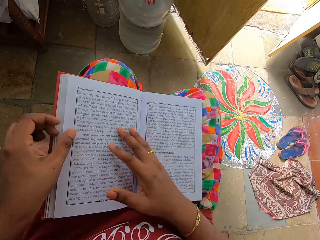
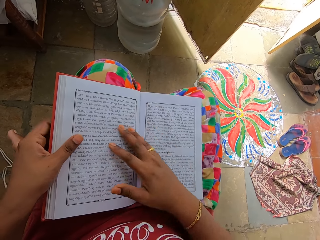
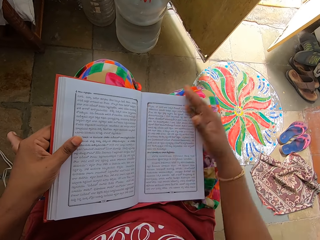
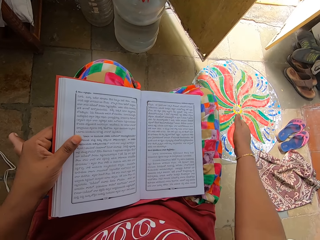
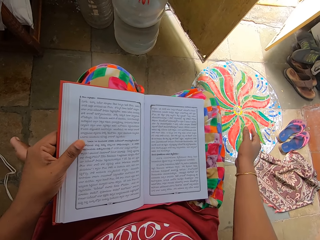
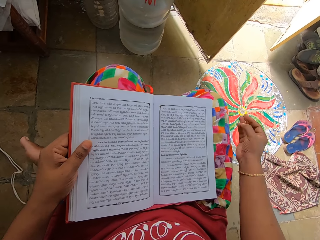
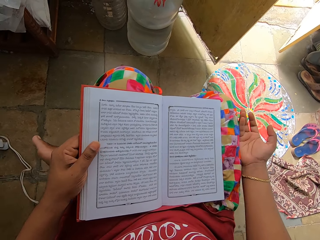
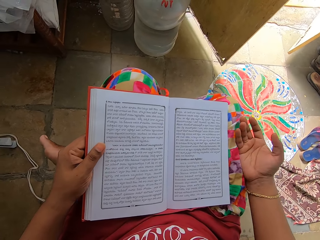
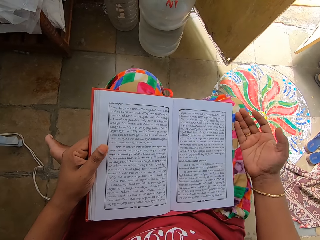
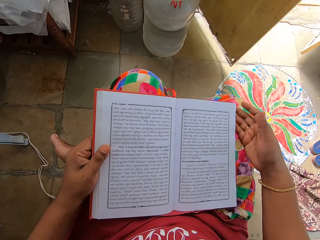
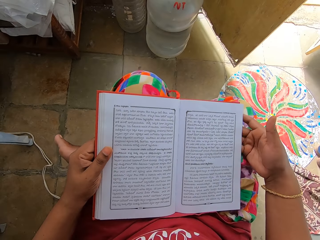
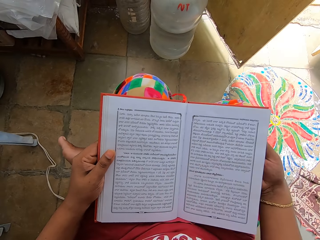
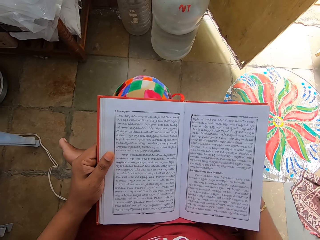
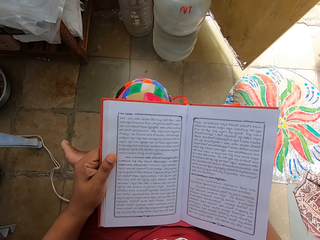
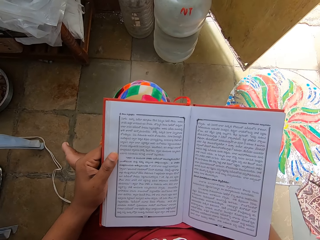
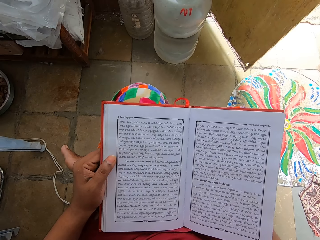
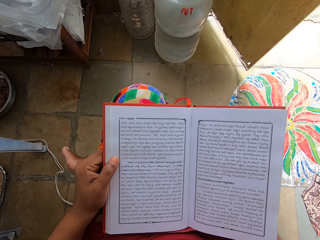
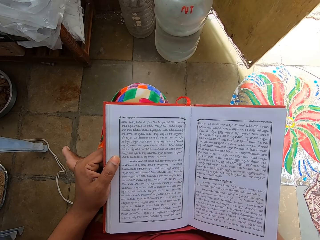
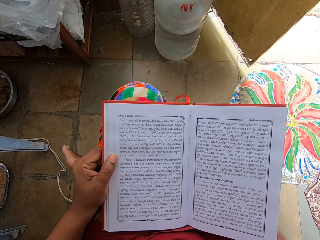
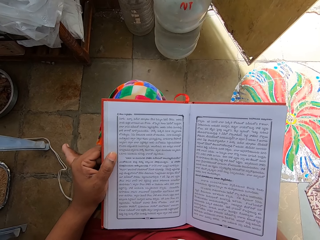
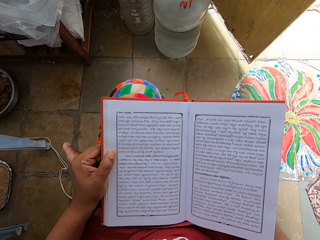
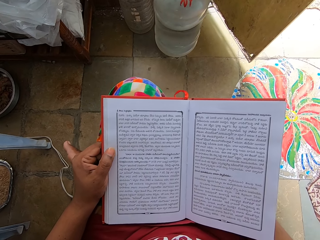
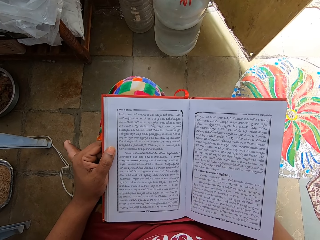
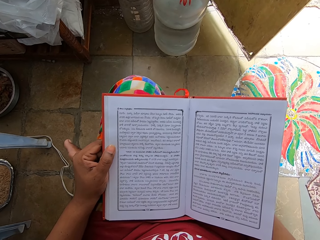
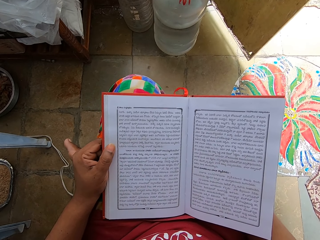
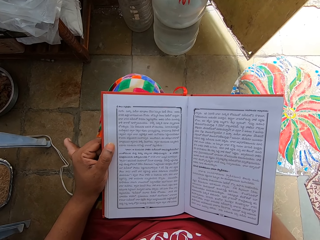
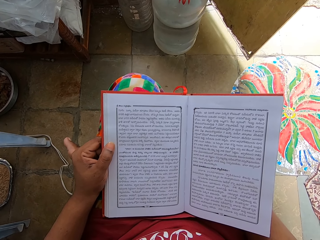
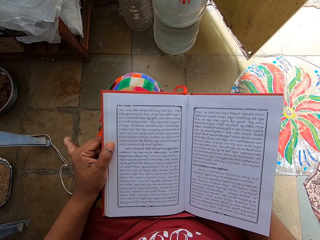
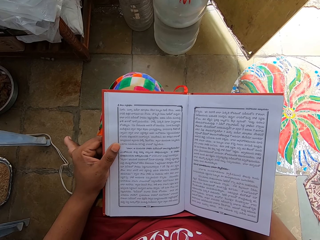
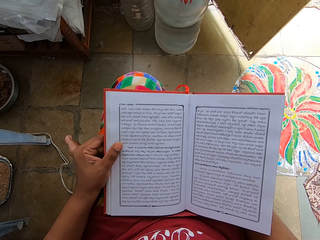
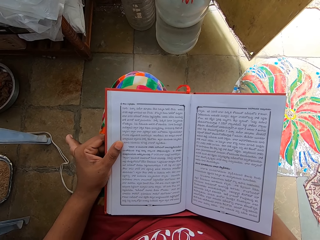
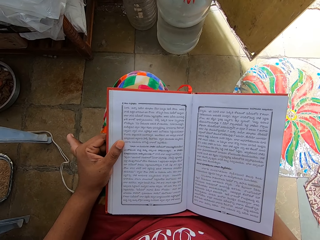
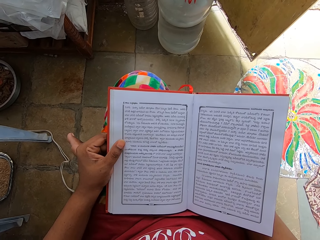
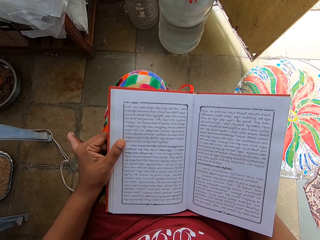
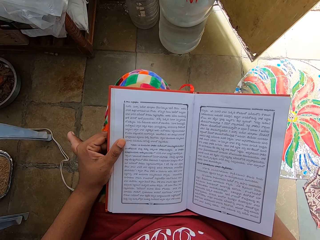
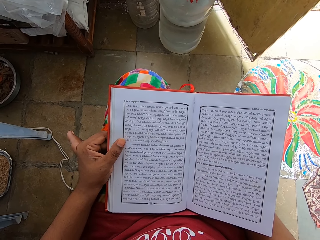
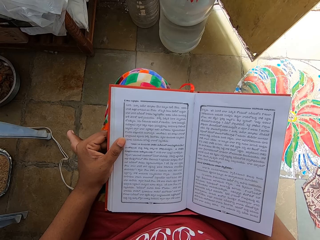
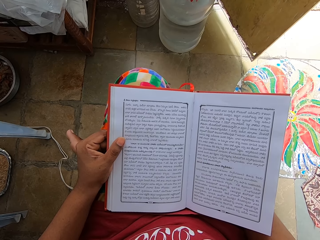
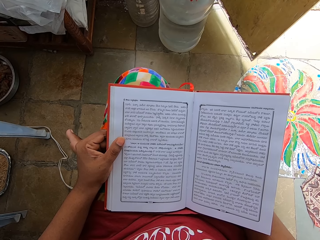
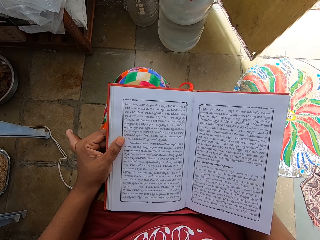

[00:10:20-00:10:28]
The camera wearer holds the book with the right hand. They read the book.

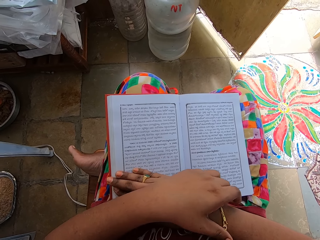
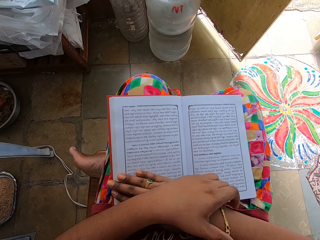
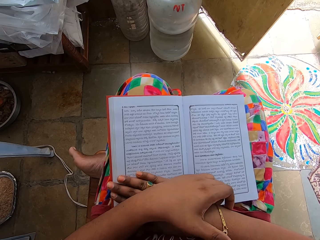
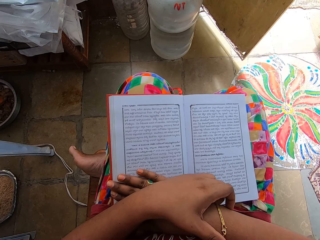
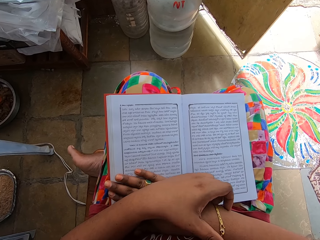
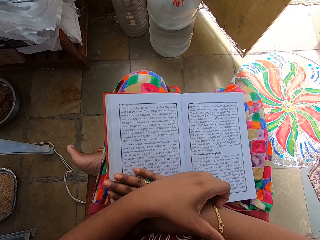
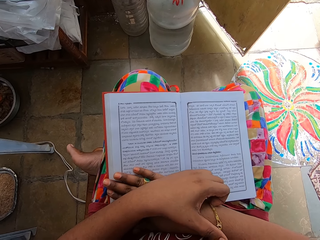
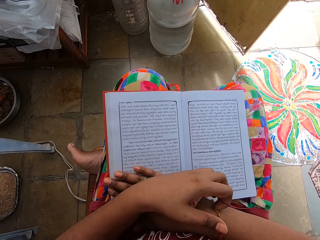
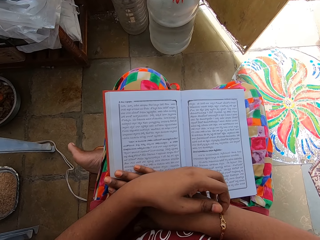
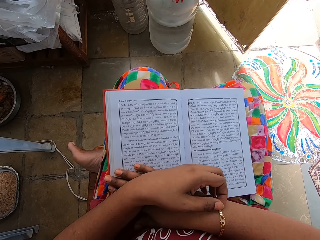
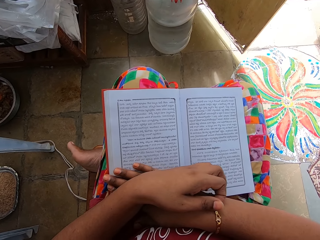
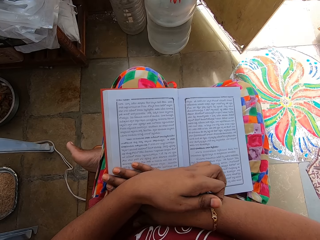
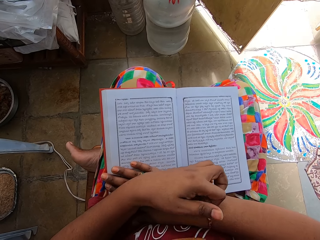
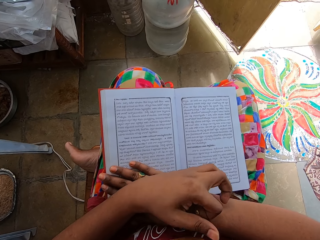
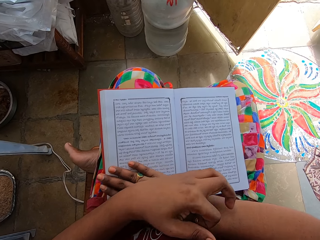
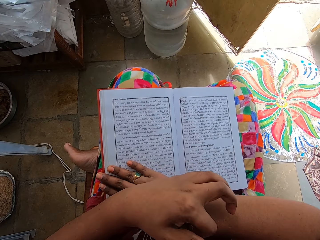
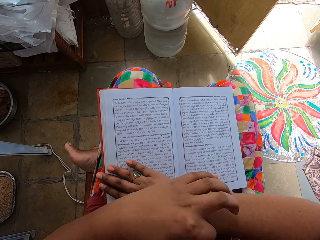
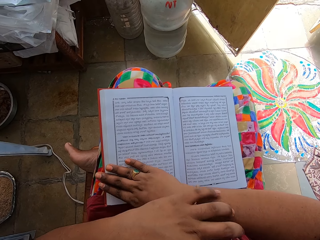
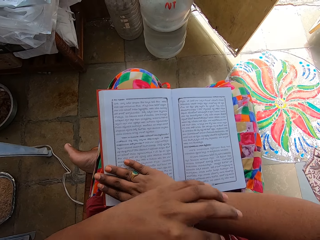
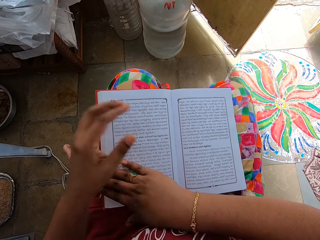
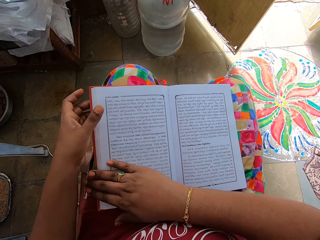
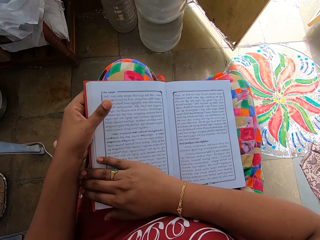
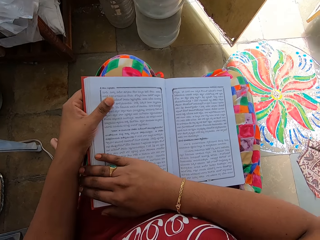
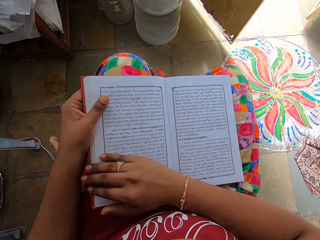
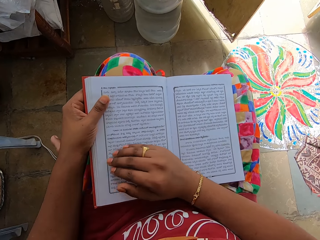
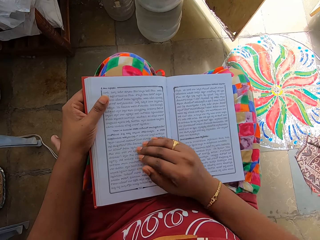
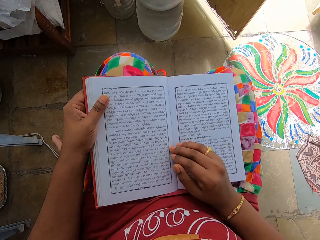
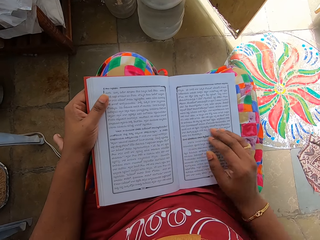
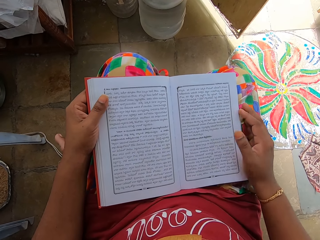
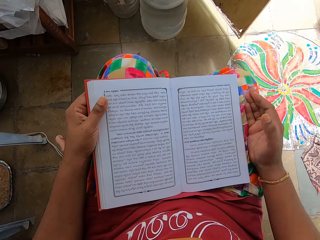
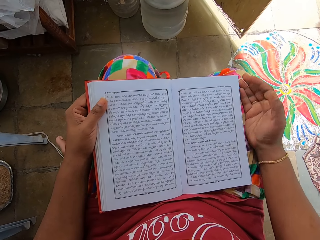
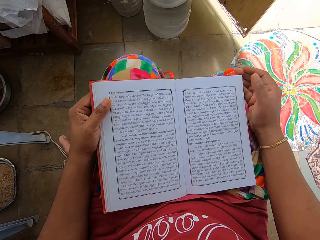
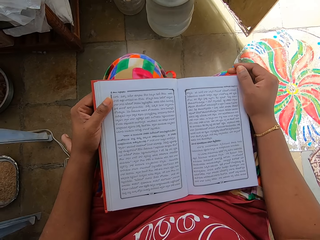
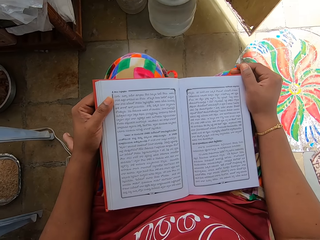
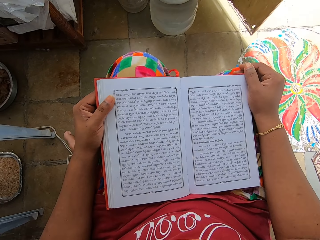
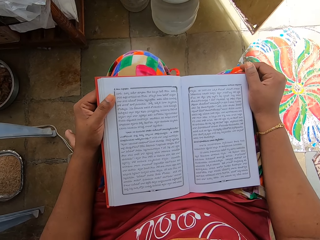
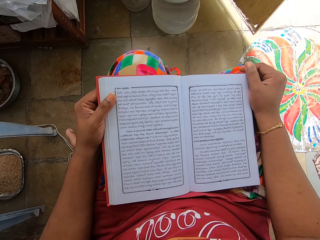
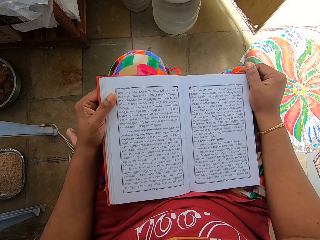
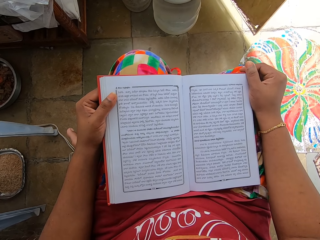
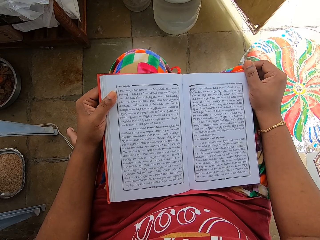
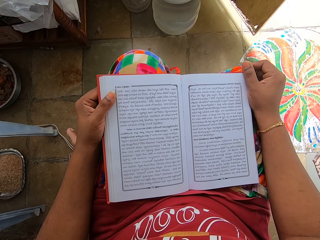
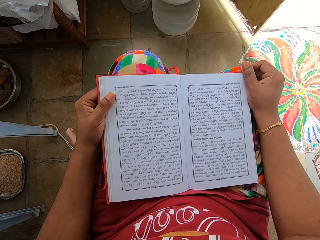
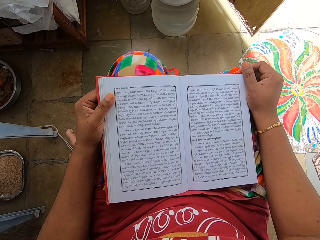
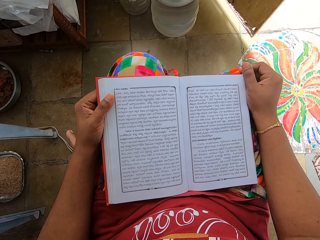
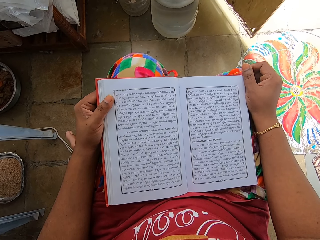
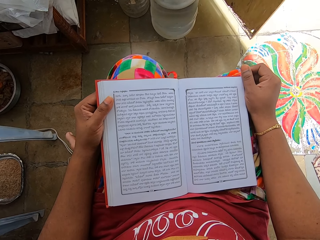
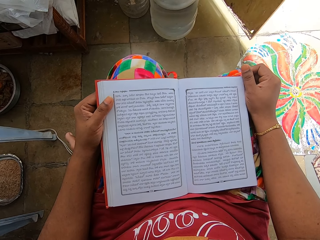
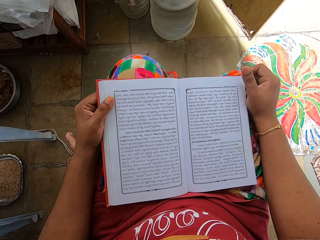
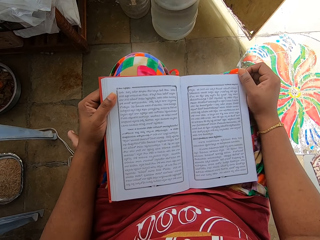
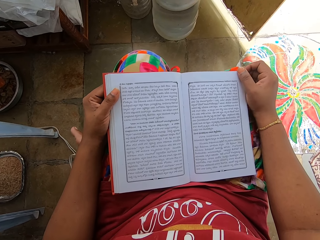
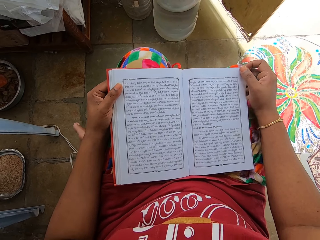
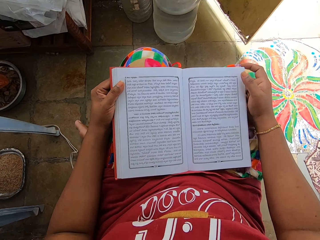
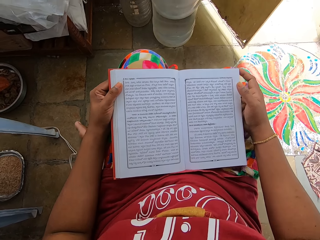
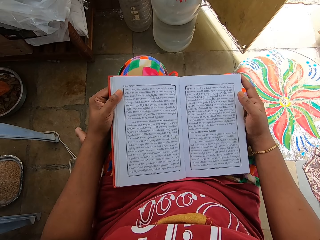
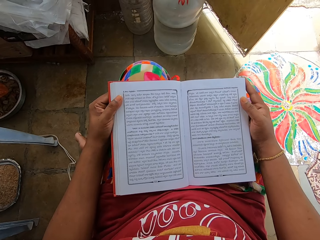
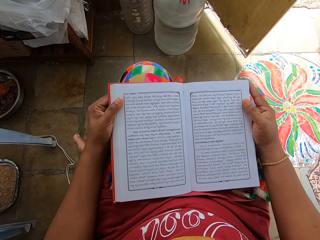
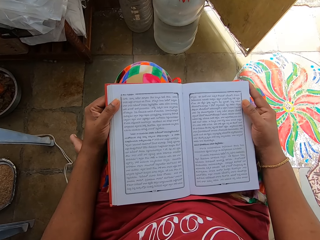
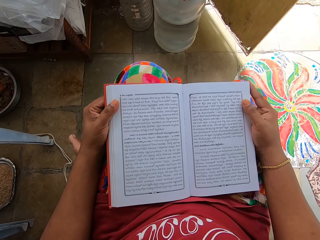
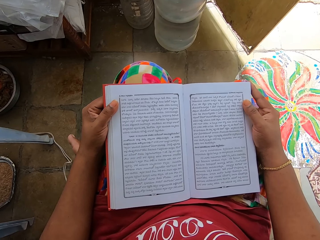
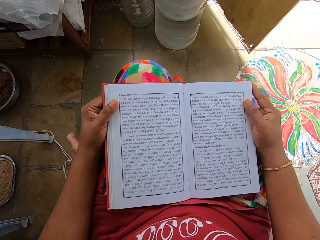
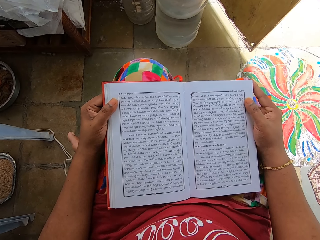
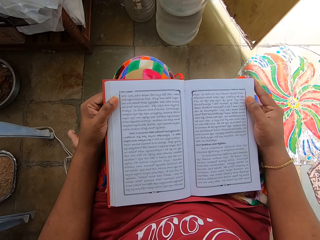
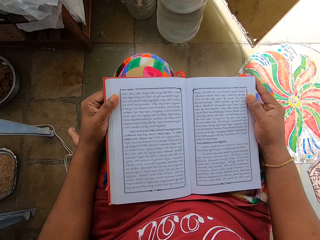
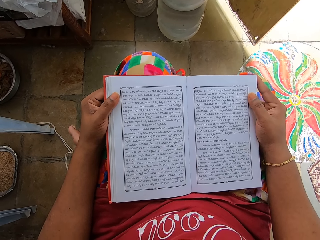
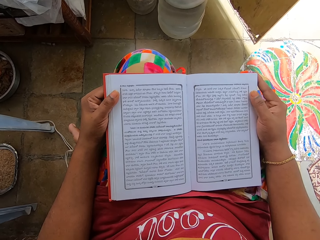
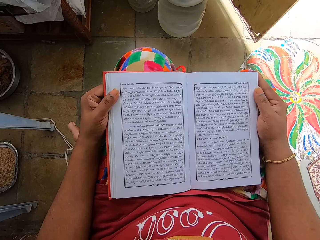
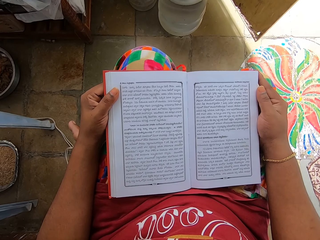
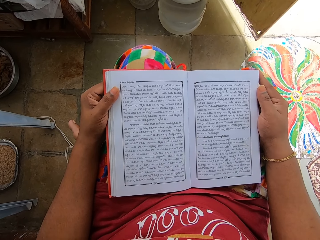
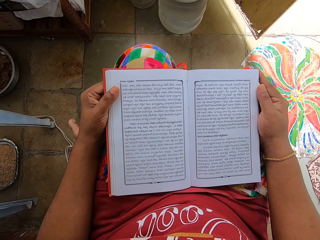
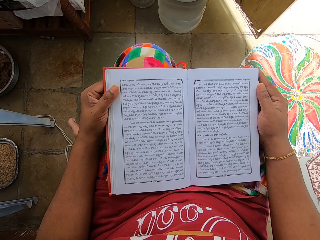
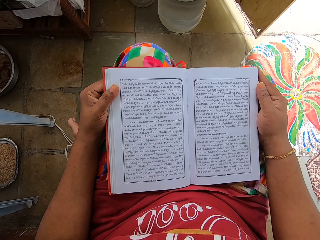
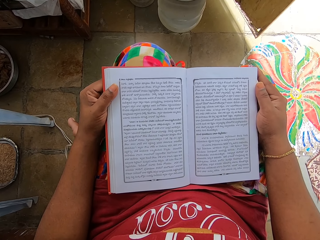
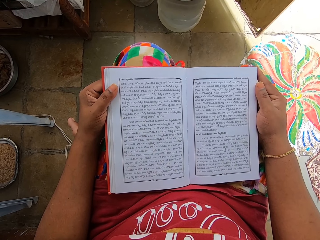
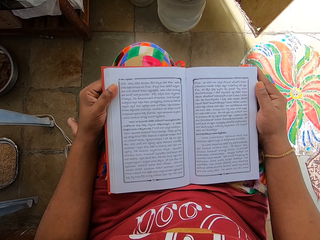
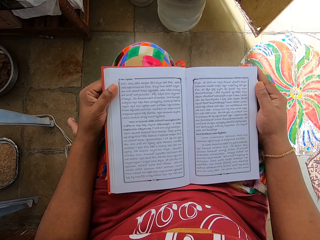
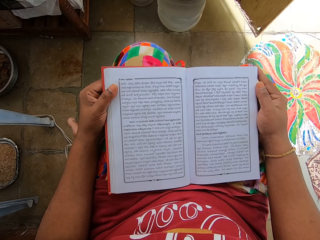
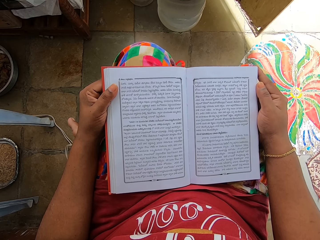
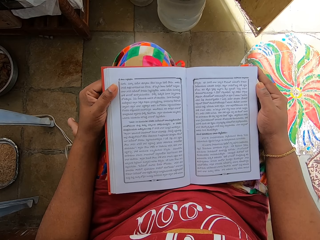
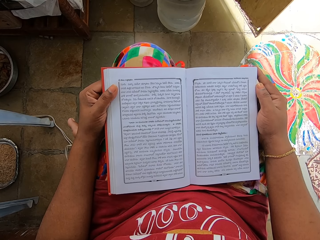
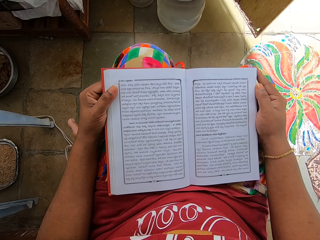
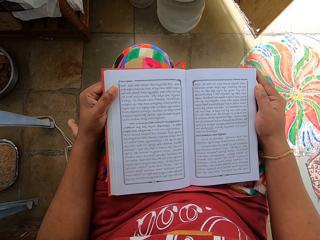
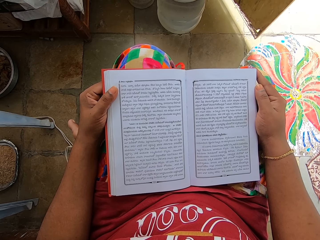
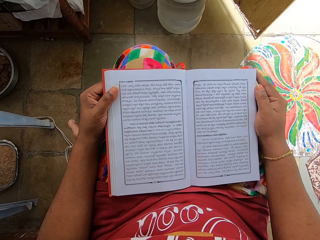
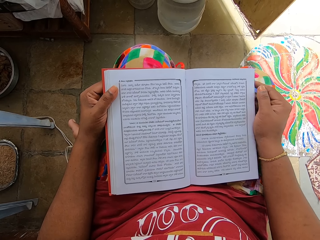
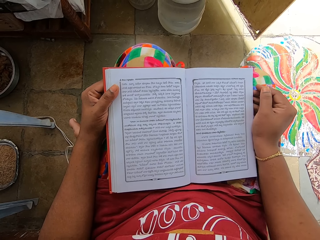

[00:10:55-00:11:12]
The camera wearer adjusts a bracelet. They hold the bracelet. They hold the book. They read the book.
